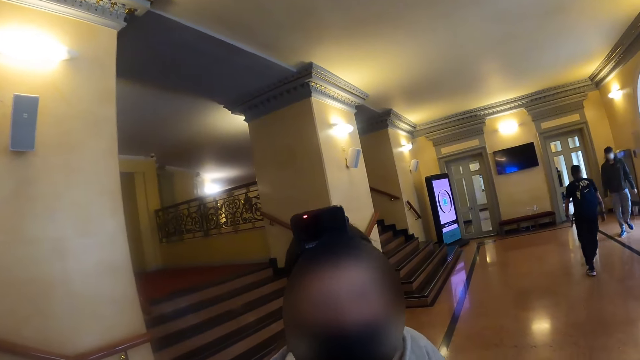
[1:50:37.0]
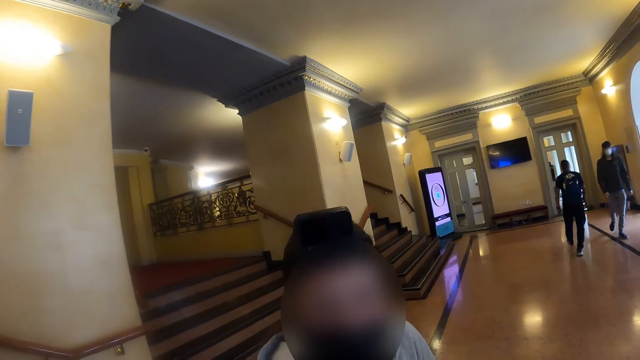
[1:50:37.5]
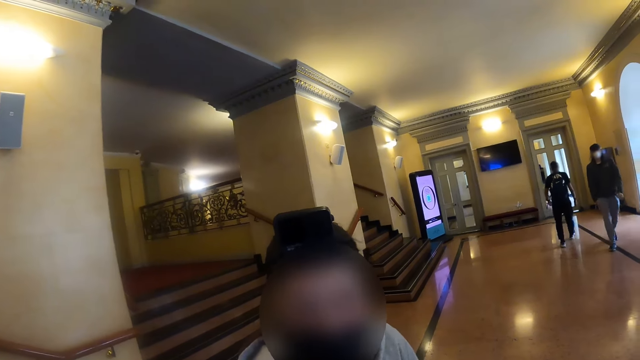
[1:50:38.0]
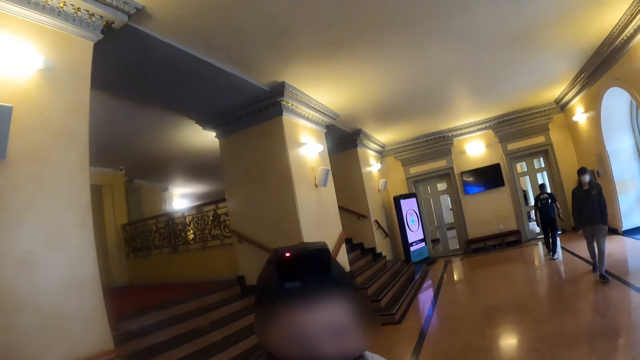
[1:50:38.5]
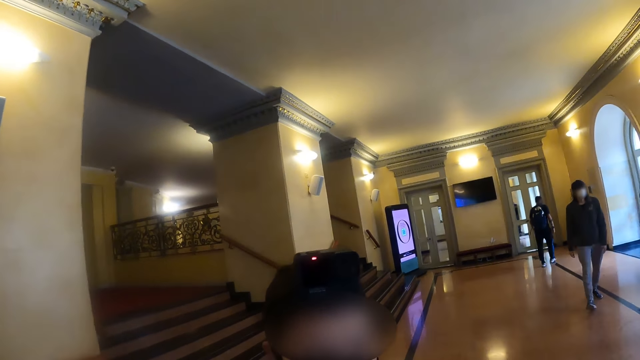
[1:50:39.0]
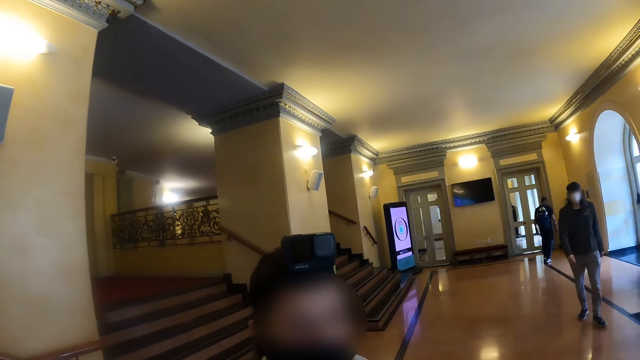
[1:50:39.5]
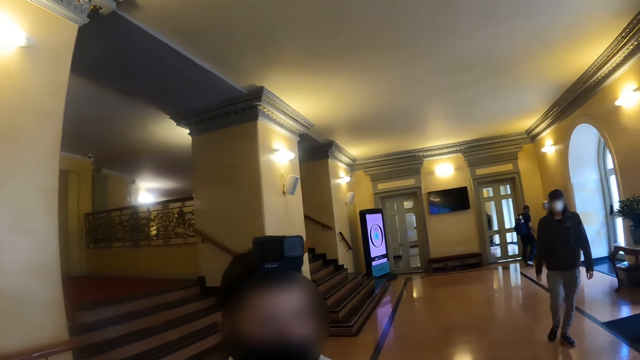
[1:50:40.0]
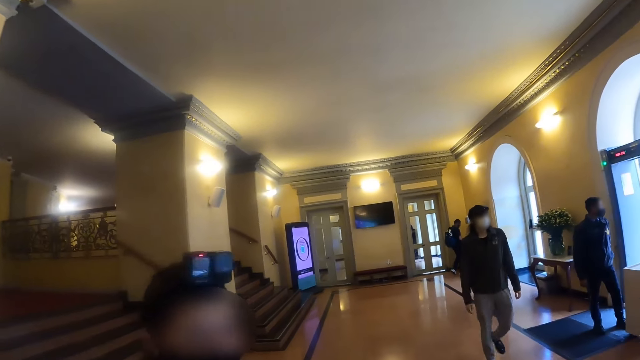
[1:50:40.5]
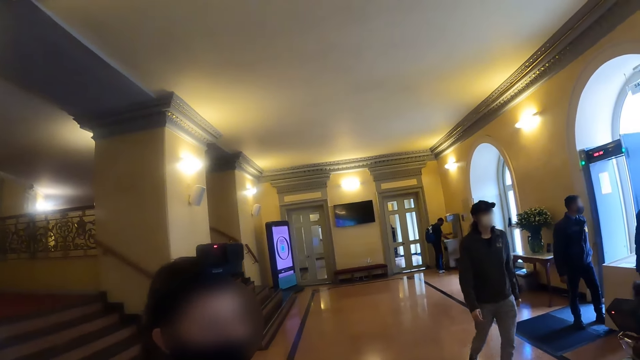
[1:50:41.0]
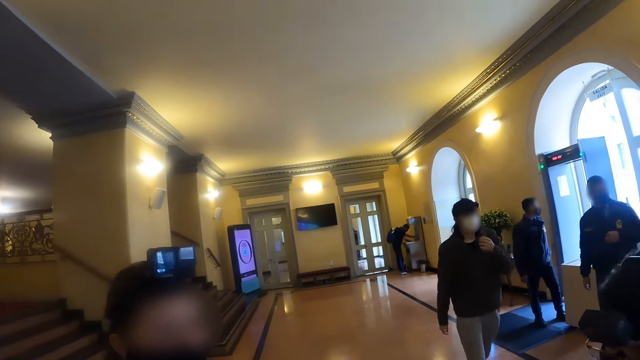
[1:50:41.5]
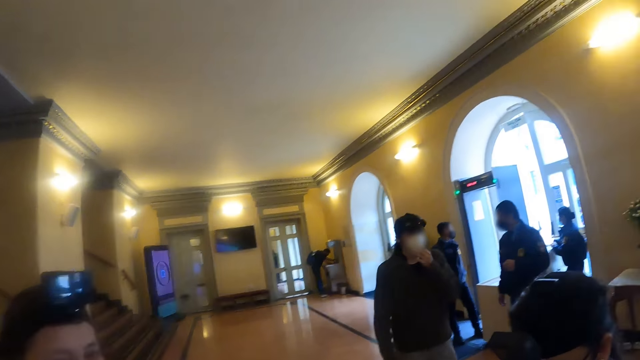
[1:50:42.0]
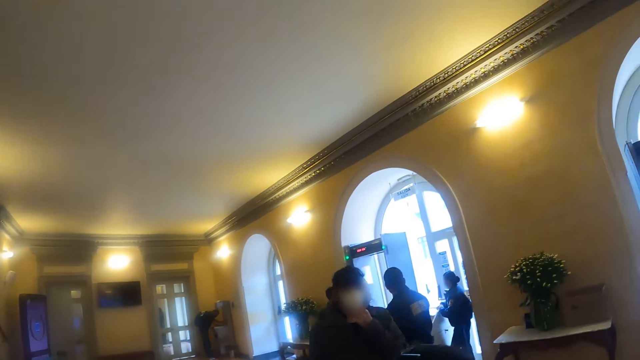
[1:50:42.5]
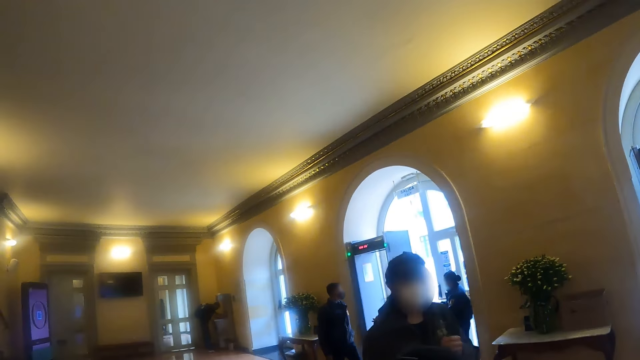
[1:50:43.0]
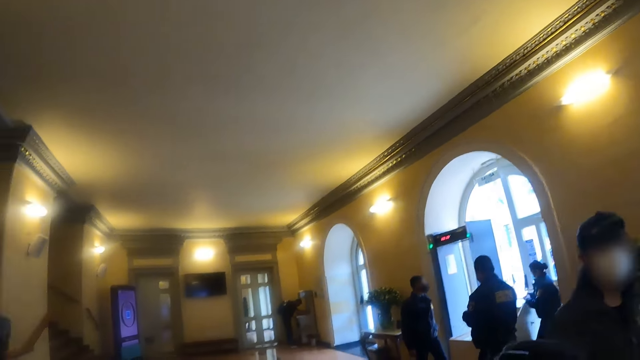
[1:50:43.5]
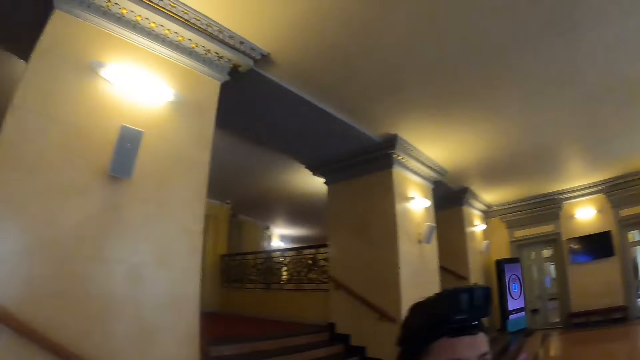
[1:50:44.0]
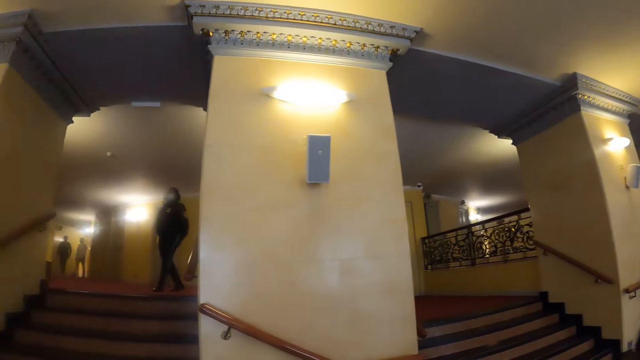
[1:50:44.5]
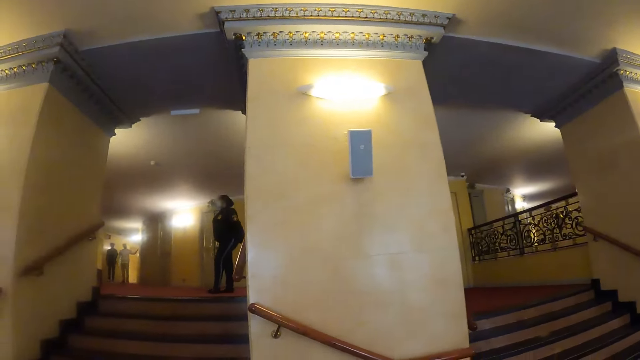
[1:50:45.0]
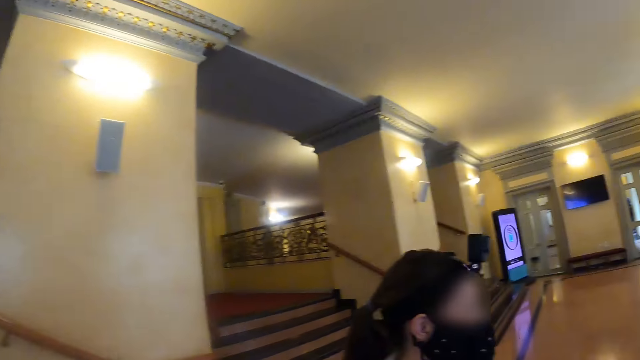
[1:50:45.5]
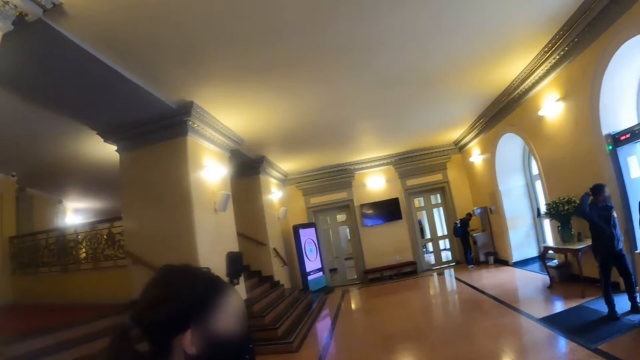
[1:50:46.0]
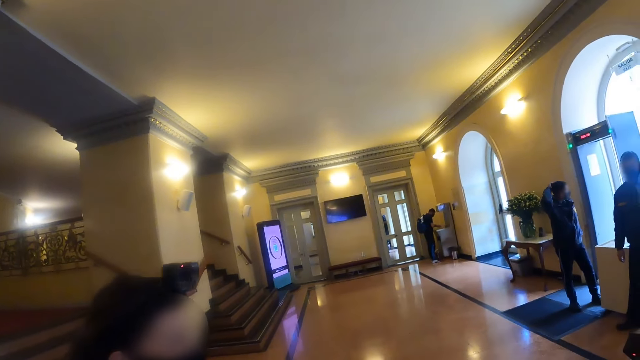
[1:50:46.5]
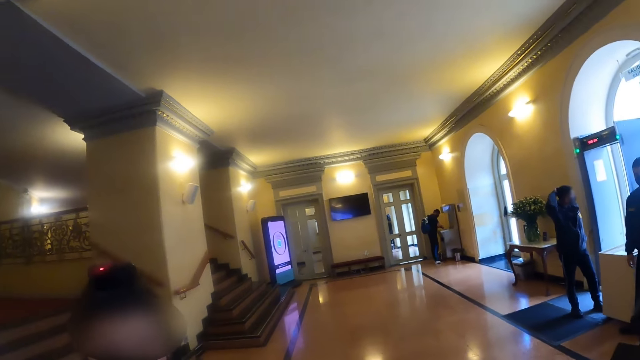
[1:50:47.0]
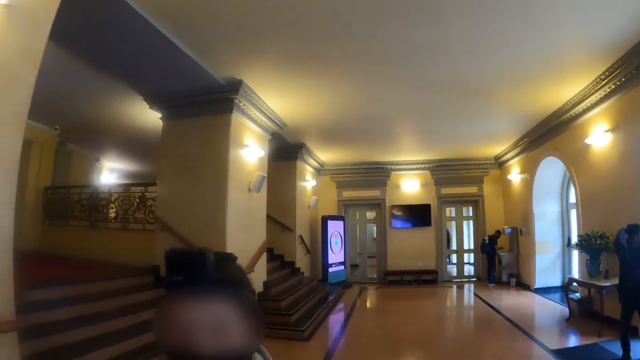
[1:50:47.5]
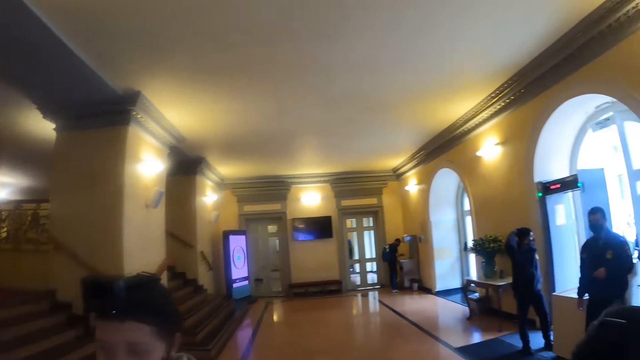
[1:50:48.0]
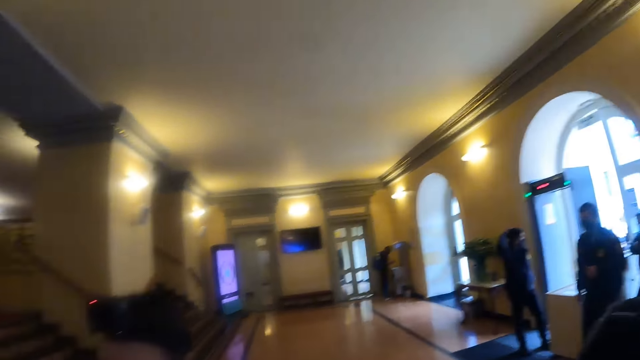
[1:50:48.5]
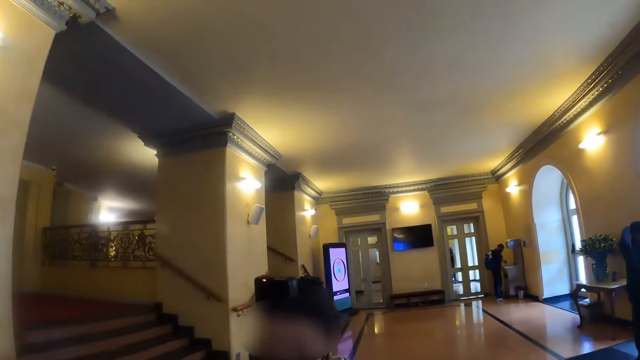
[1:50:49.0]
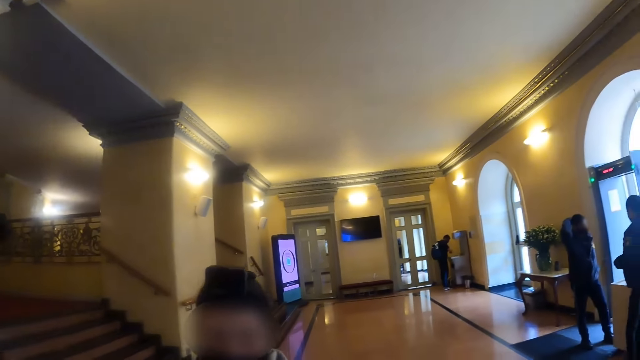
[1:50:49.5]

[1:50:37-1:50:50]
The camera wearer interacts with a lady. They stare at the lady. They look around. They look around the room. They interact with the lady.

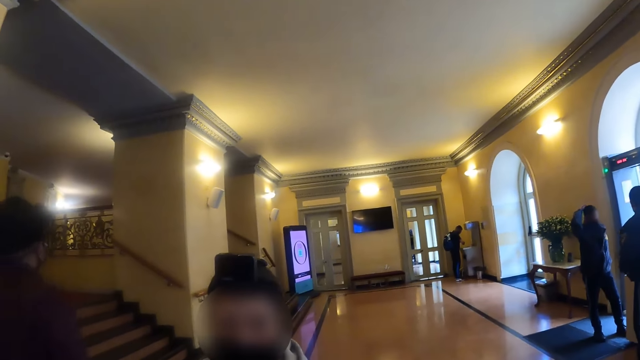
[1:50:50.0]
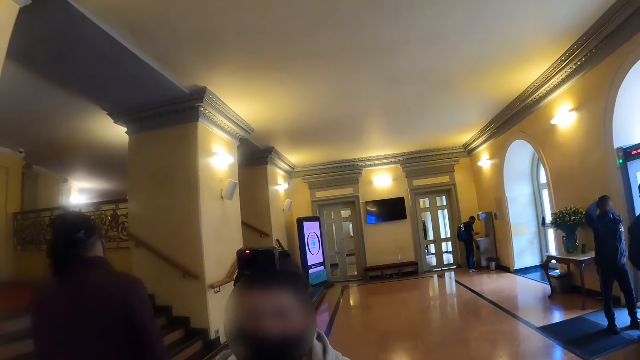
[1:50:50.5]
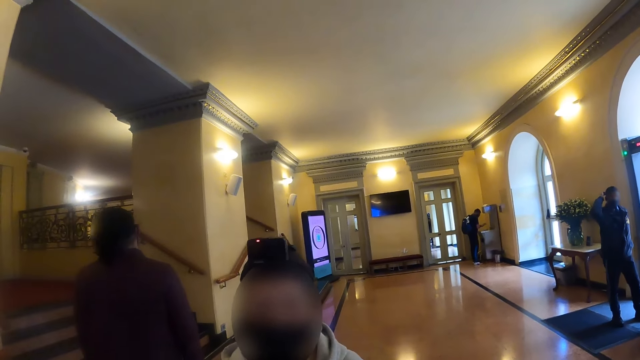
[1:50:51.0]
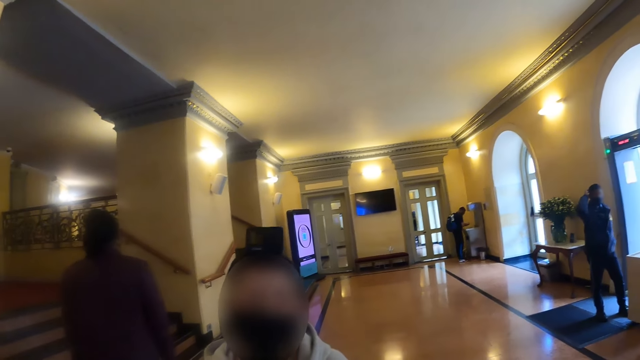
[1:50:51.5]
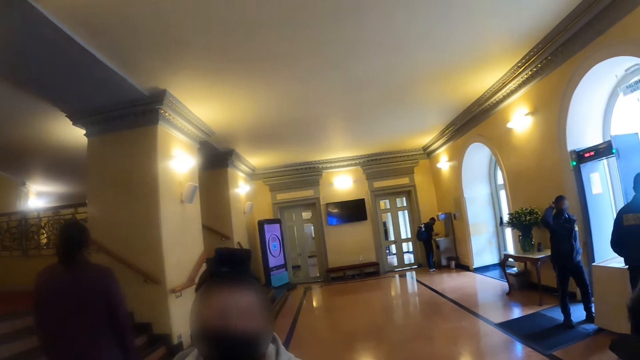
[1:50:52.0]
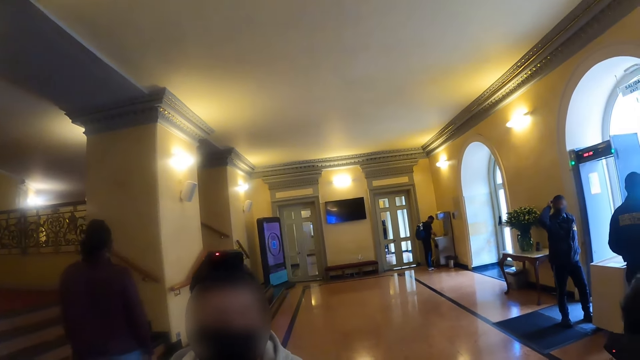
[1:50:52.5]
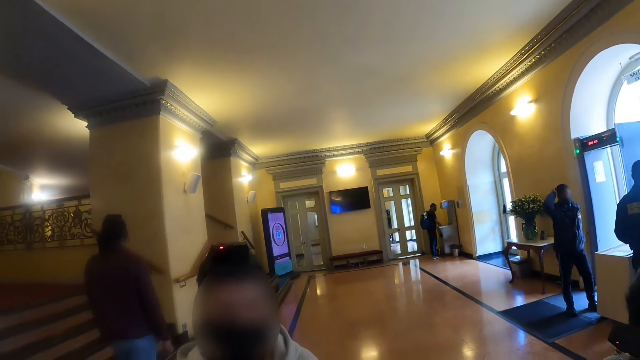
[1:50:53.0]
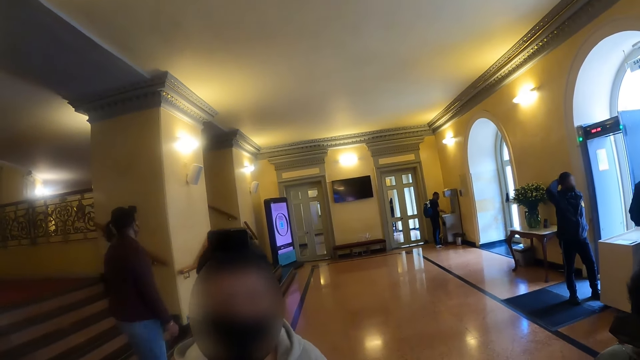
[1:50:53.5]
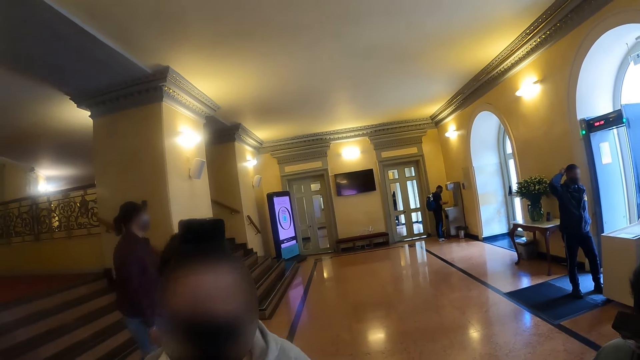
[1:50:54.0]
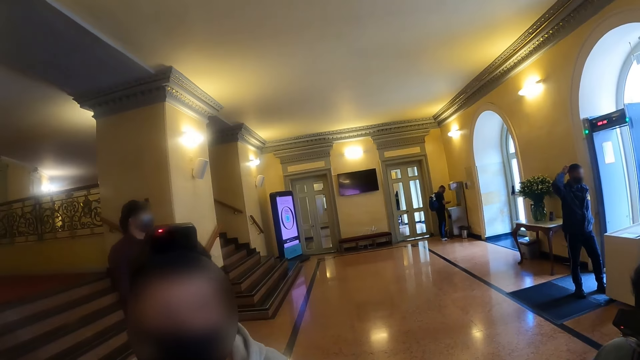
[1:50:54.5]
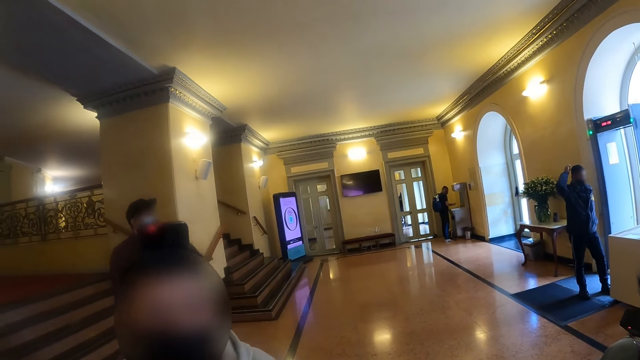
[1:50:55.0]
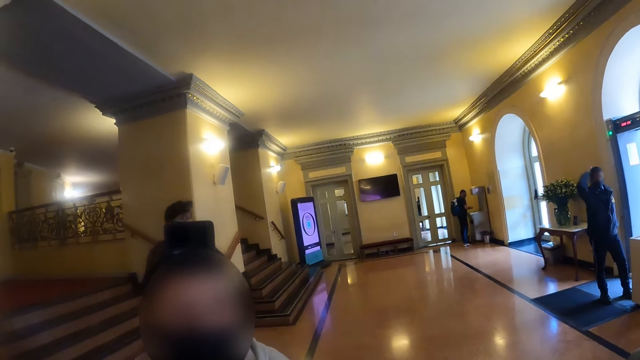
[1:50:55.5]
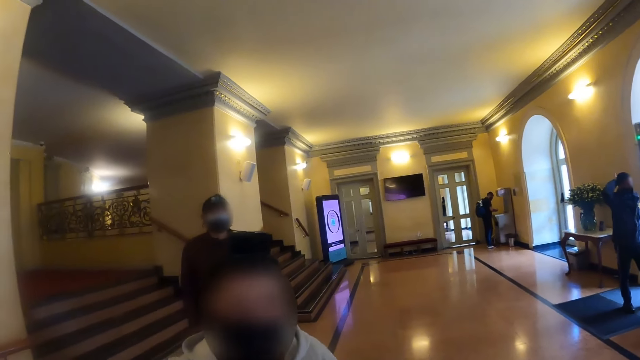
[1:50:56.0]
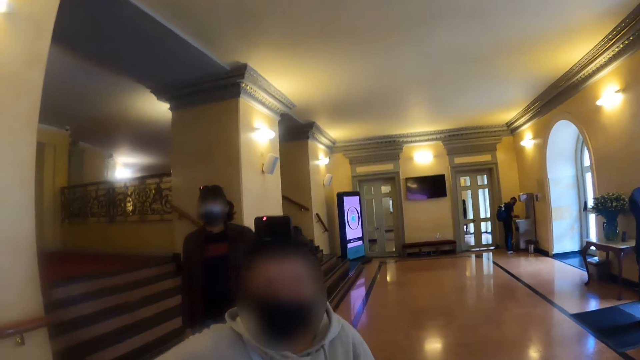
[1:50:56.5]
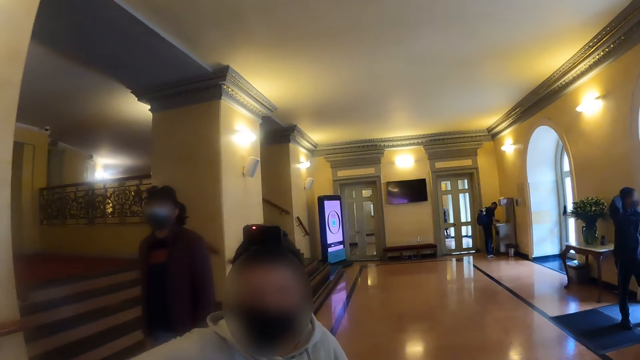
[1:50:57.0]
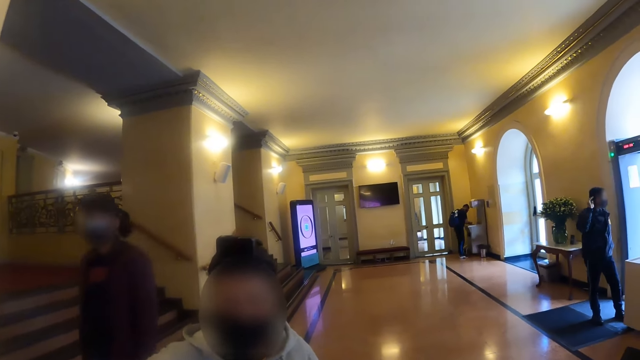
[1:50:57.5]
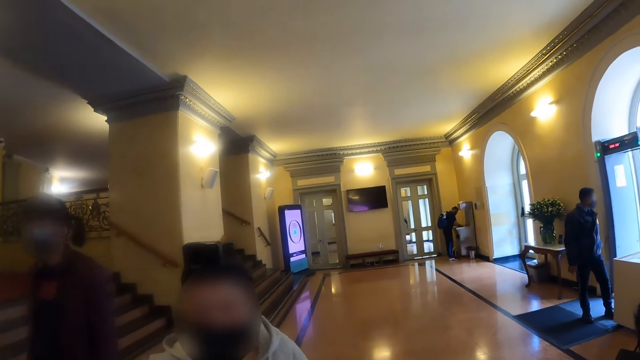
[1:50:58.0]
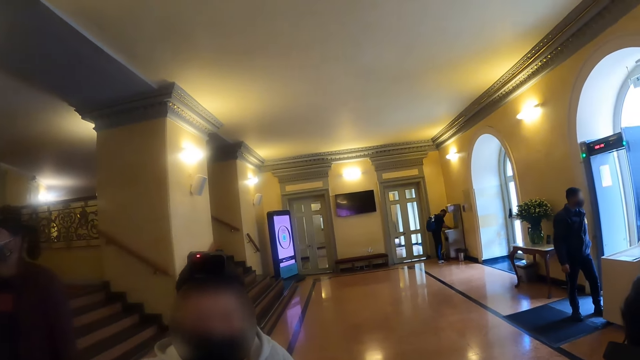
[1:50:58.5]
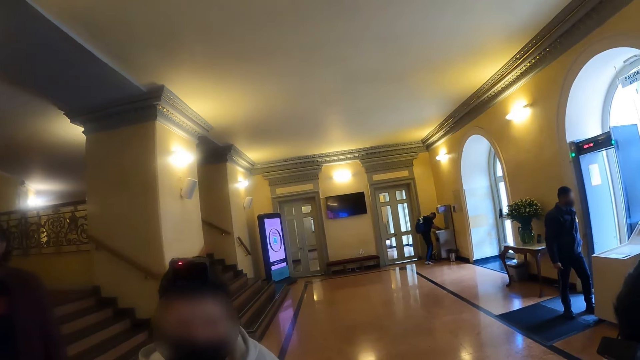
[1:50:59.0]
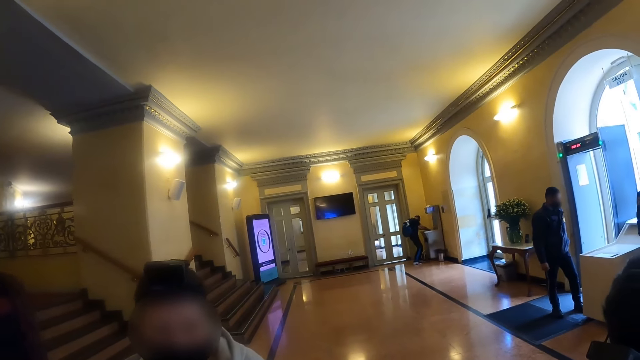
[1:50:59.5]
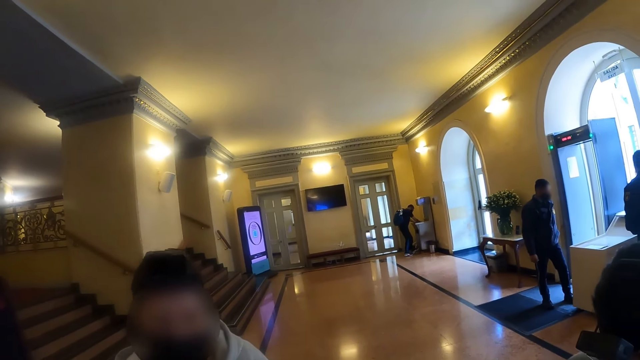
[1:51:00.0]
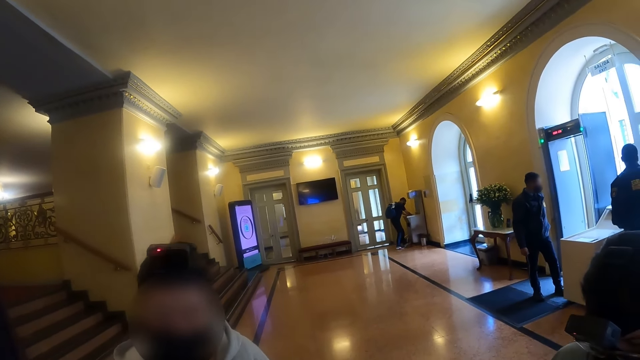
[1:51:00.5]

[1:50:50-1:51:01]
The camera wearer stares at a man.
